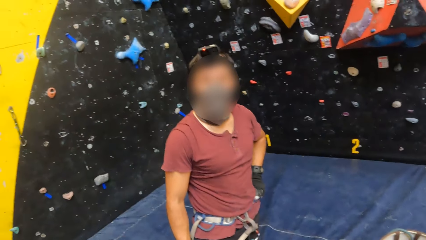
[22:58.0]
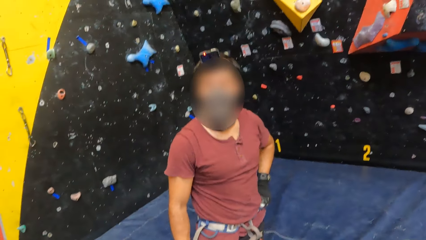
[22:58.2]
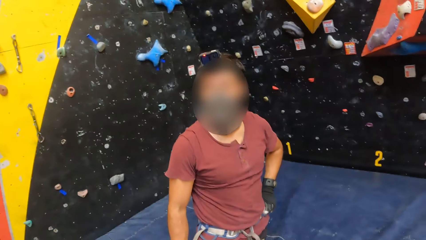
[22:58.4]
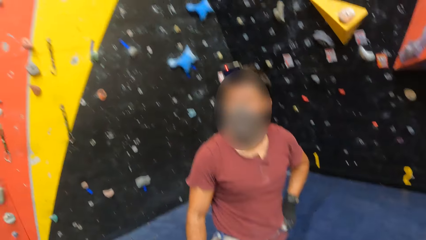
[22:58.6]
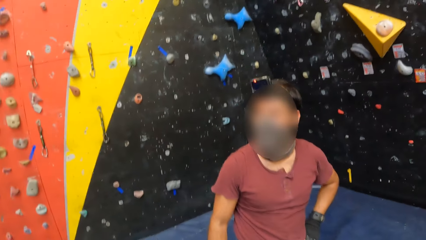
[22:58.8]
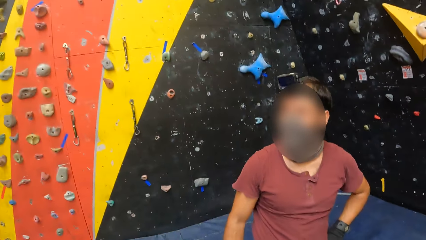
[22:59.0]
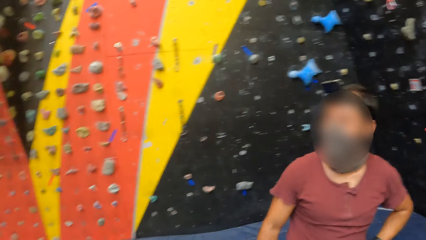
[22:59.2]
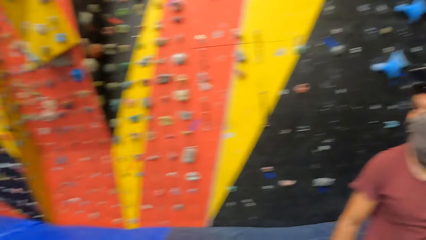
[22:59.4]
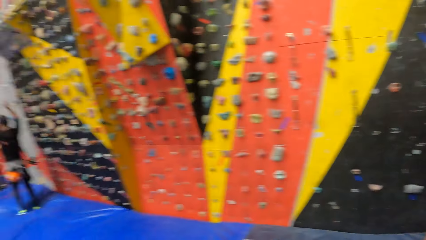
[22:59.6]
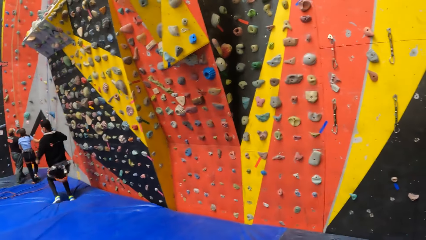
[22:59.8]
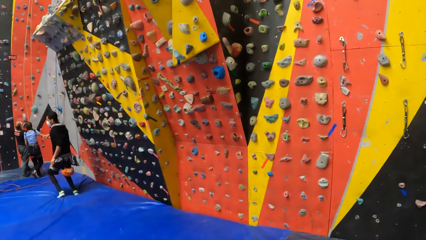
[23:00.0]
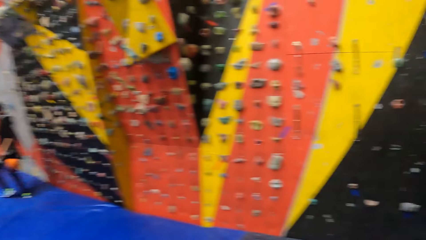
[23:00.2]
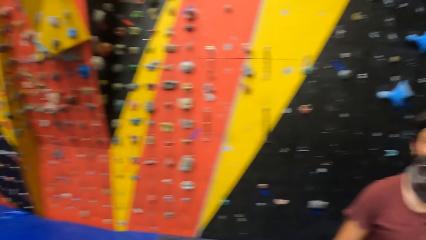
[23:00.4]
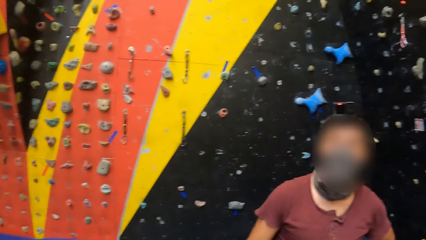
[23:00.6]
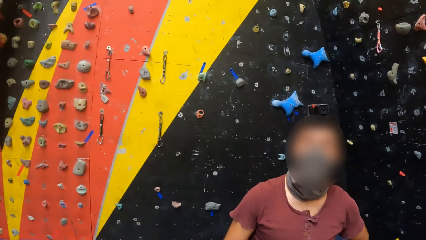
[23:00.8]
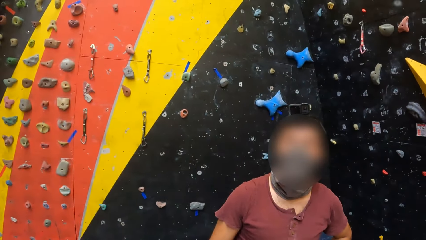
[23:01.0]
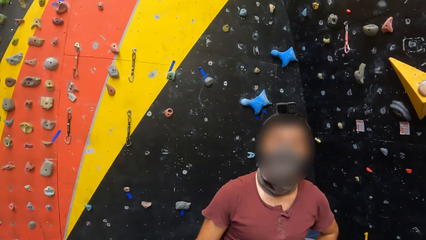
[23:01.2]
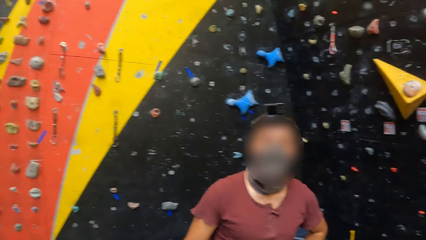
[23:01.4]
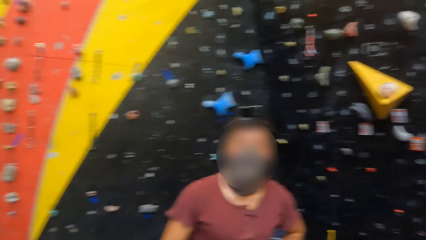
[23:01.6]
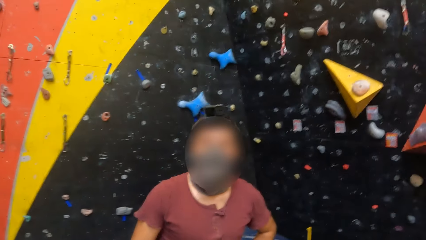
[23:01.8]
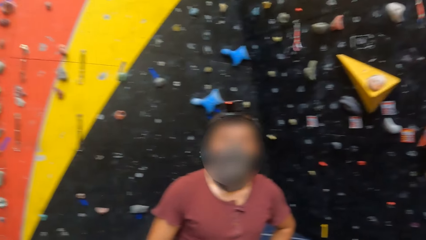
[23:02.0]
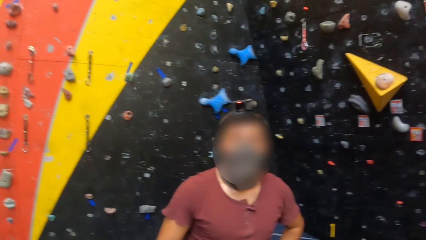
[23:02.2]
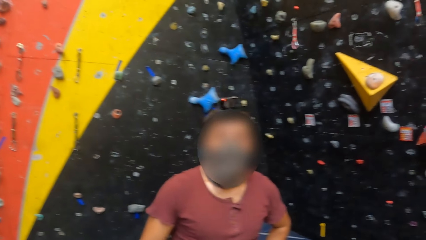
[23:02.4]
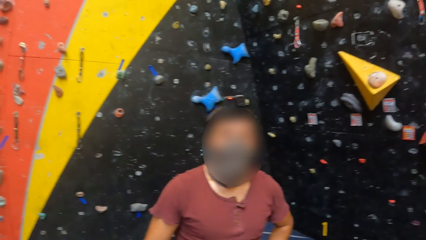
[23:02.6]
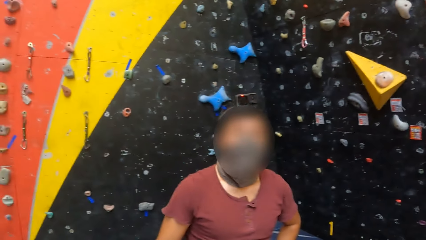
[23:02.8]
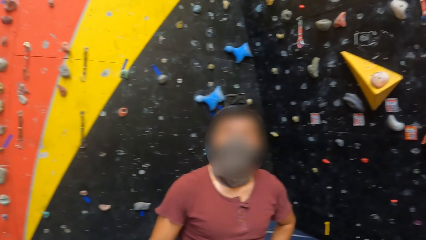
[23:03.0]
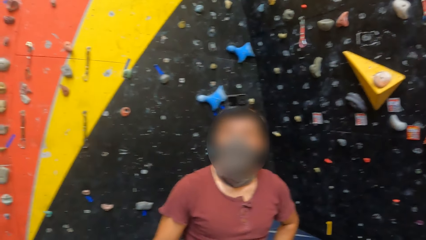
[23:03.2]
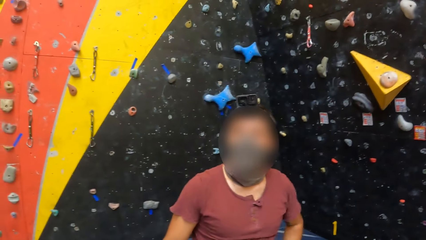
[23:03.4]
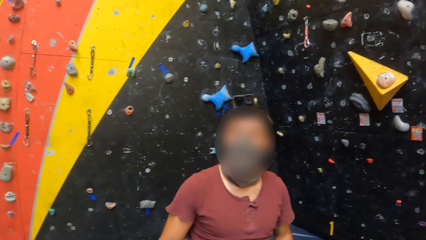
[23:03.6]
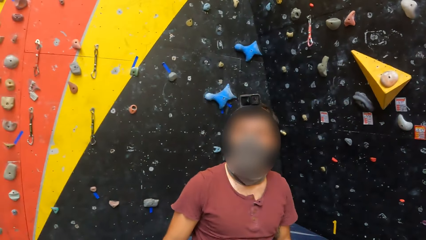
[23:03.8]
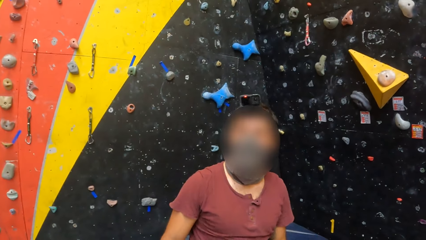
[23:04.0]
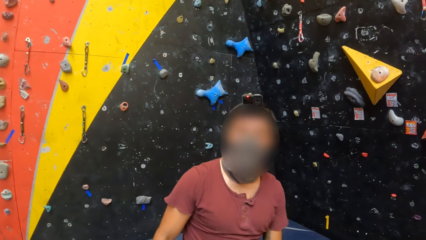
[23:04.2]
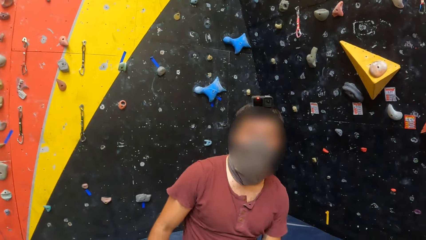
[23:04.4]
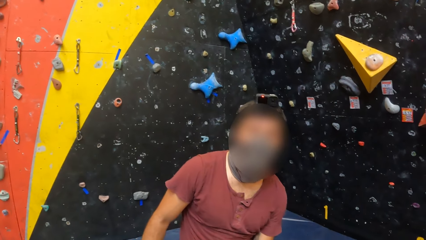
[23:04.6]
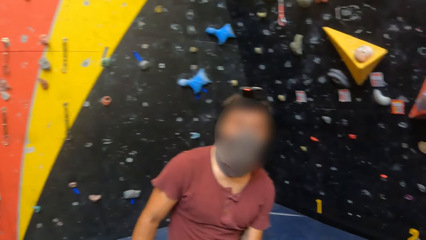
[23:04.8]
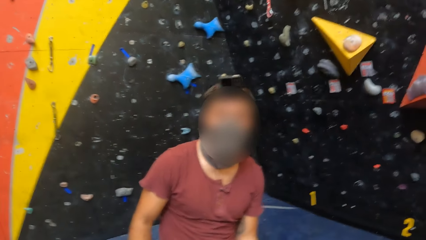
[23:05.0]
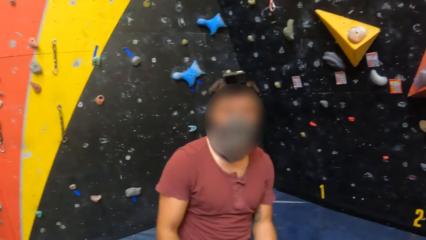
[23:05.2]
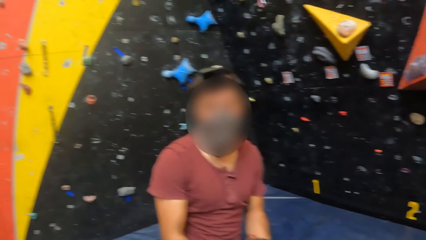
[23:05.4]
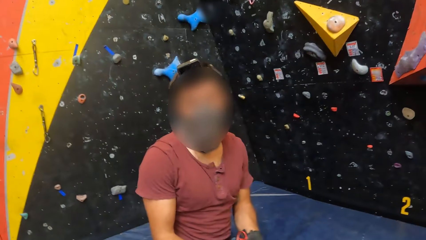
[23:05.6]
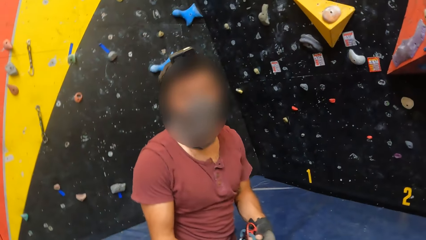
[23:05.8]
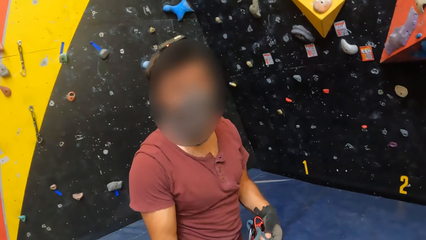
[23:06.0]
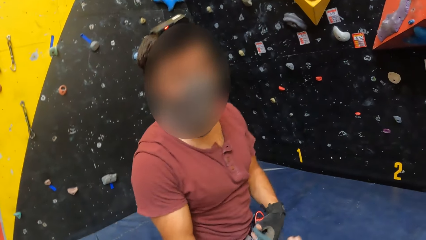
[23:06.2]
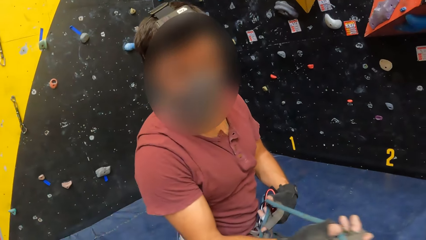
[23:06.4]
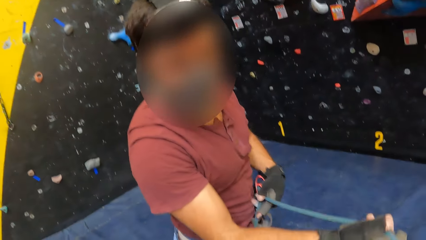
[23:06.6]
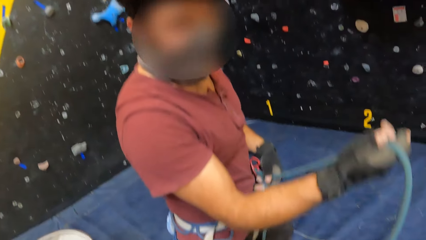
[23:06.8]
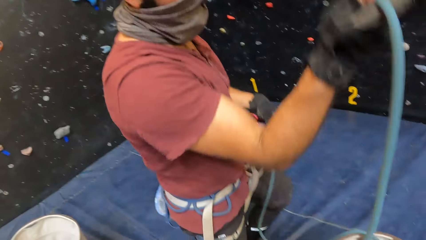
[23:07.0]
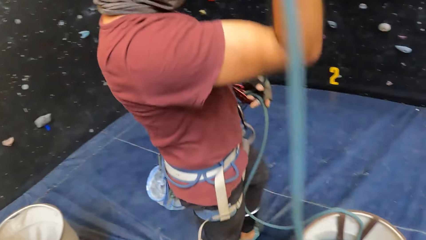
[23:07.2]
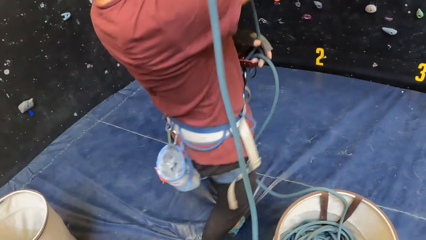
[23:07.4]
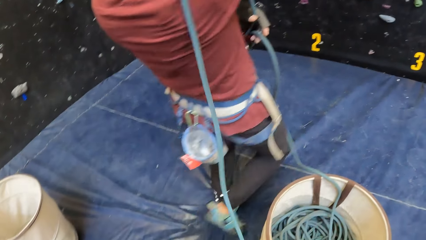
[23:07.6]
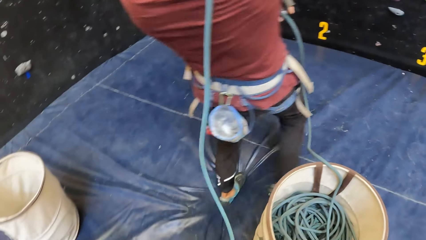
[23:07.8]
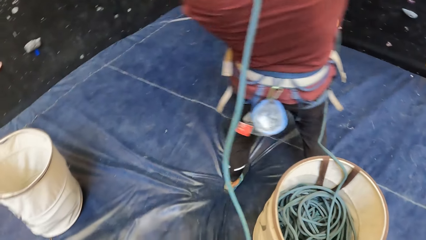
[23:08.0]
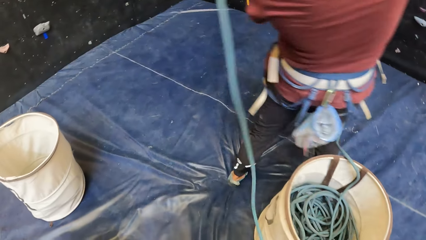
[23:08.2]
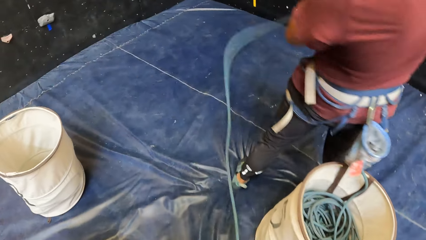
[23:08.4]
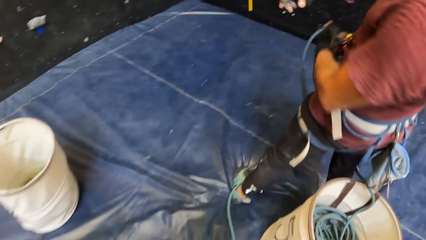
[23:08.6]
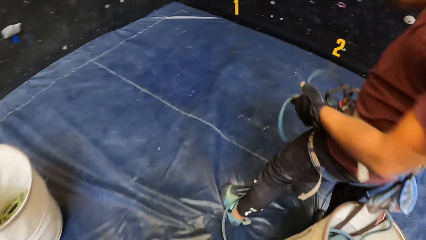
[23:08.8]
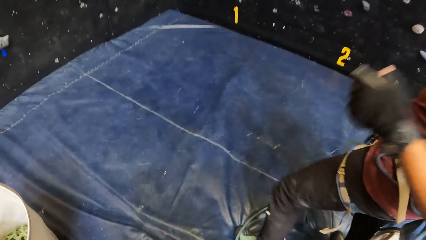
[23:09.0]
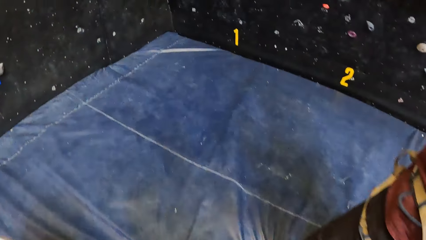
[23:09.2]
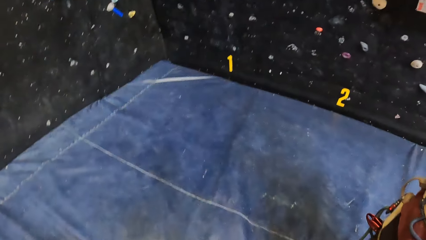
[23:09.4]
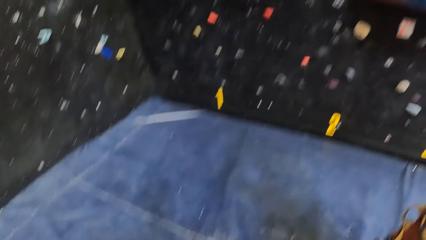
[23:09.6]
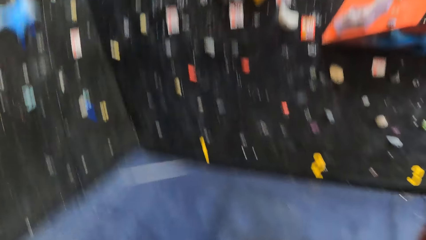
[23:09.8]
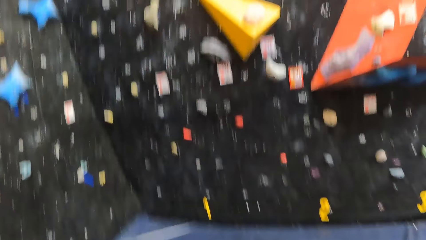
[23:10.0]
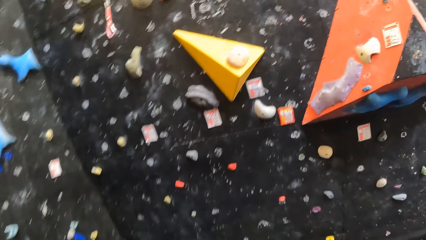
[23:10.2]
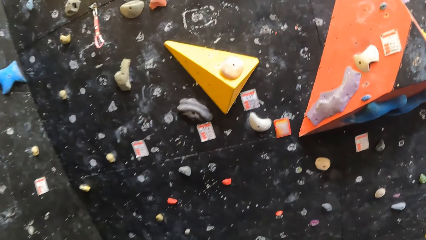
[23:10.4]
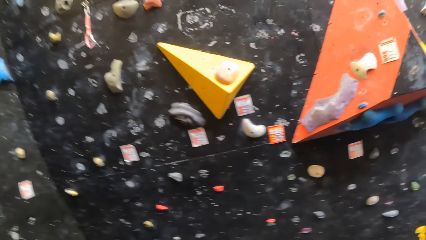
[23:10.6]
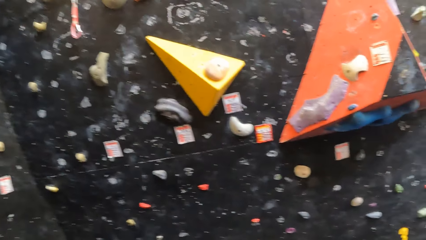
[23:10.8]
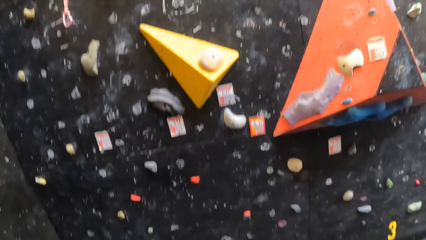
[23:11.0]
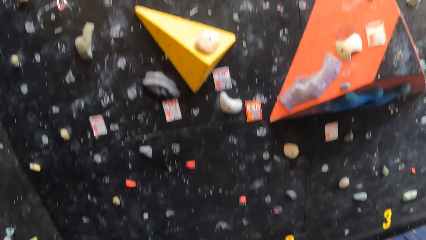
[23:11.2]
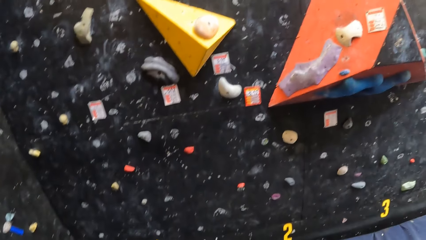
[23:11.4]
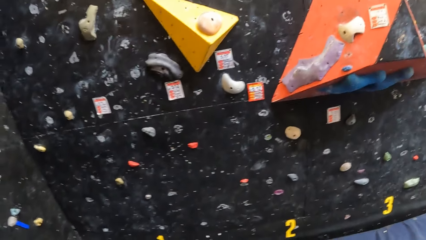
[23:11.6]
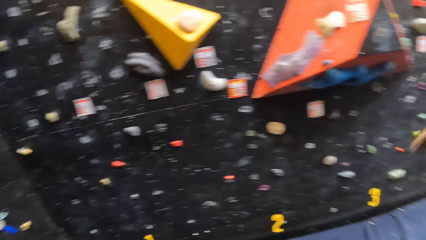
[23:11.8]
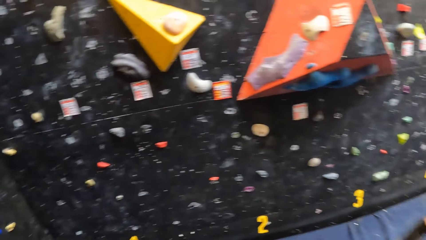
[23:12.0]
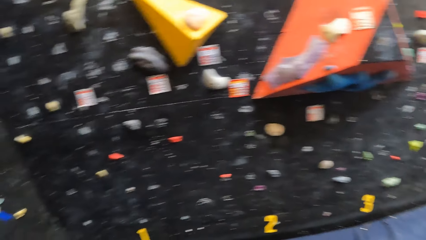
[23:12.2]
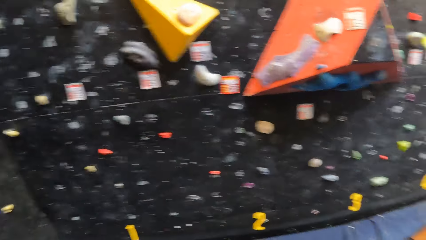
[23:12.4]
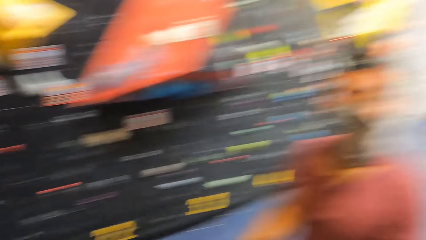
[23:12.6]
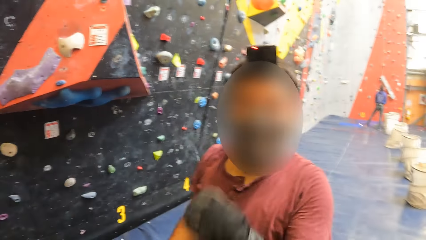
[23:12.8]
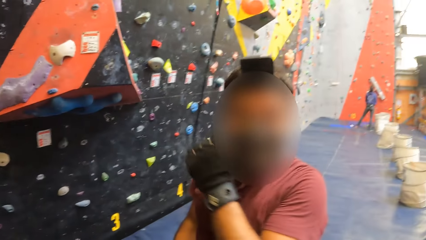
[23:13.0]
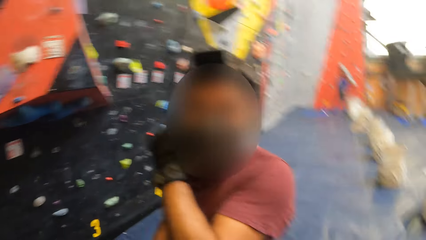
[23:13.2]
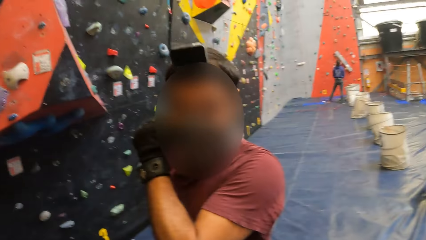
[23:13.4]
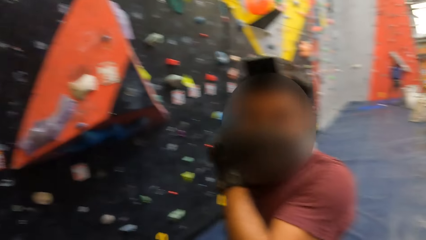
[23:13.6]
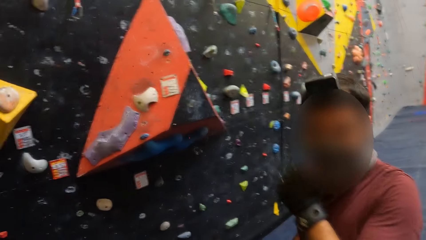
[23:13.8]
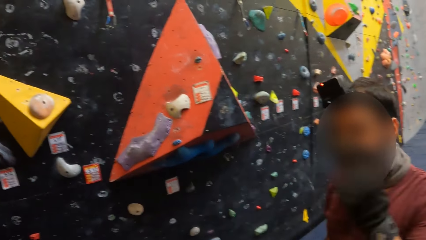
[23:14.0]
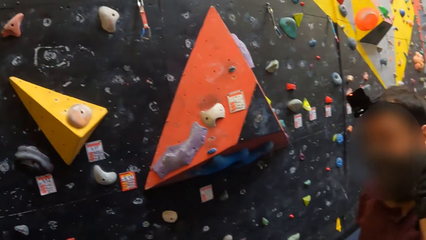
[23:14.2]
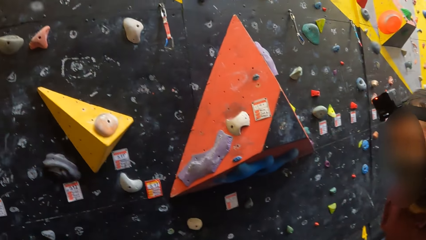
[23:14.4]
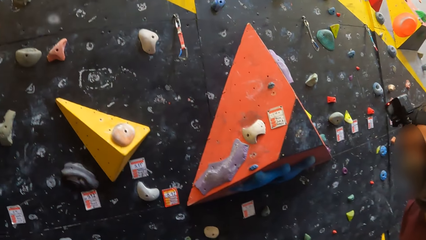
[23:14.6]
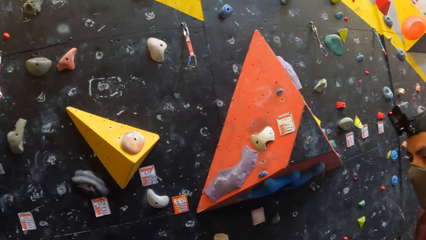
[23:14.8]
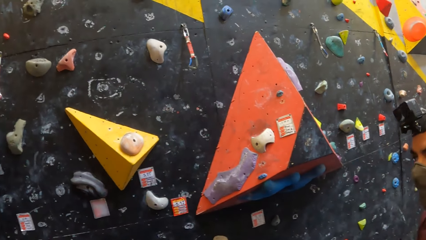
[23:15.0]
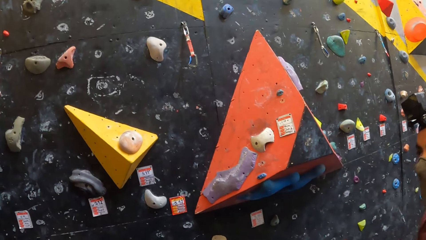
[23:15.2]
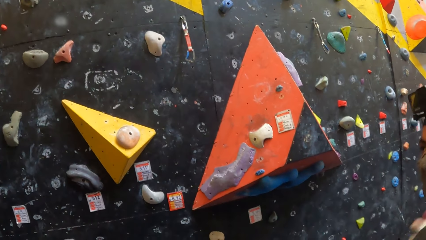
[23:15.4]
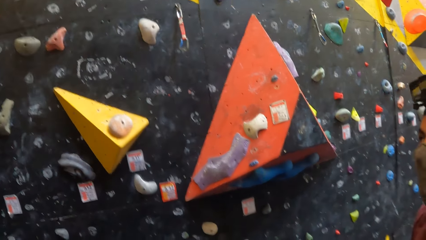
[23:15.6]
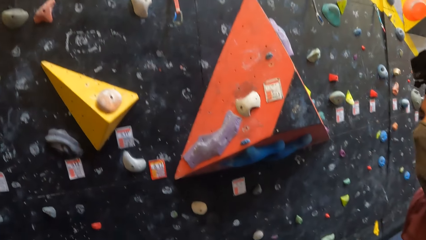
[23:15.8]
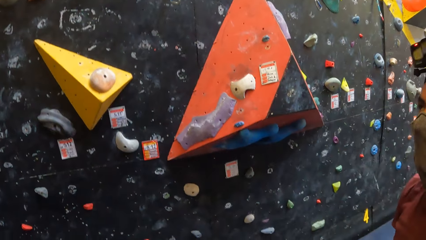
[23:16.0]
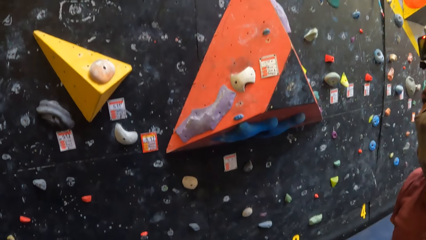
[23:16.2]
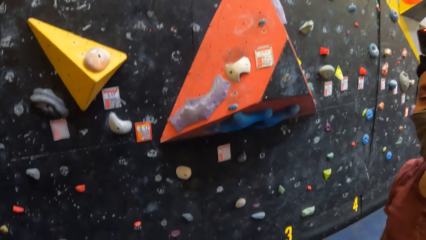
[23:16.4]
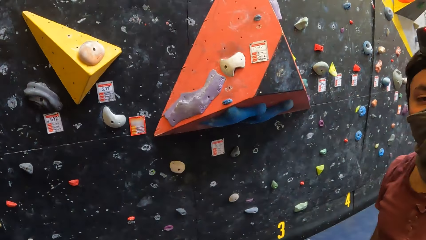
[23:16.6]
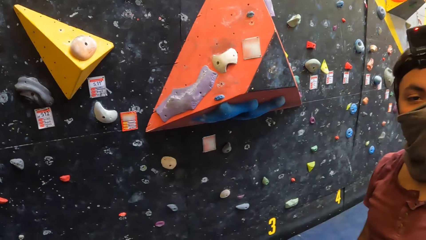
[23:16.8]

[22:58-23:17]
The camera wearer looks around the room. They stare at a person. The person lifts a climbing rope and moves the rope. The camera wearer walks around the room. They look around the room. They stare at the person.
